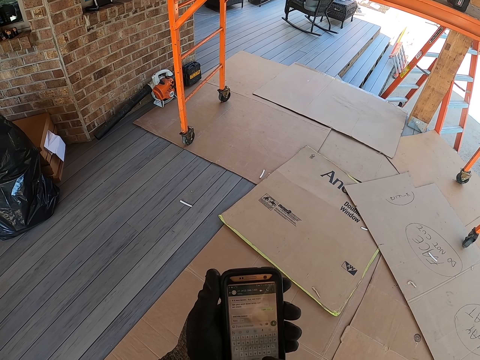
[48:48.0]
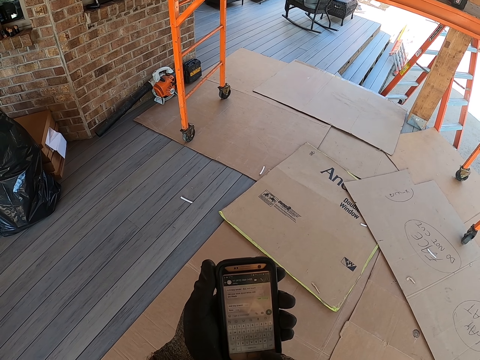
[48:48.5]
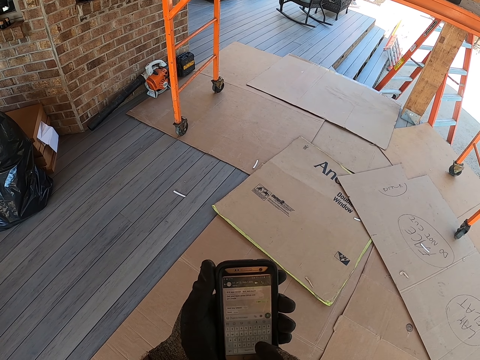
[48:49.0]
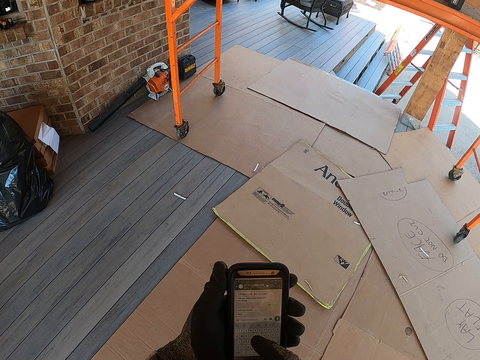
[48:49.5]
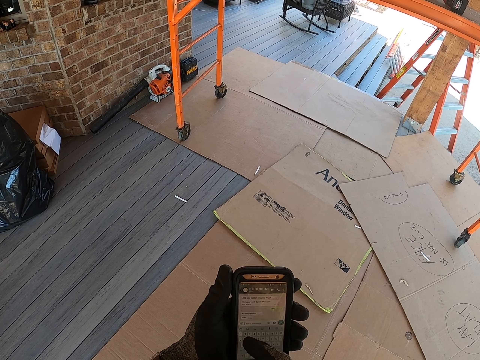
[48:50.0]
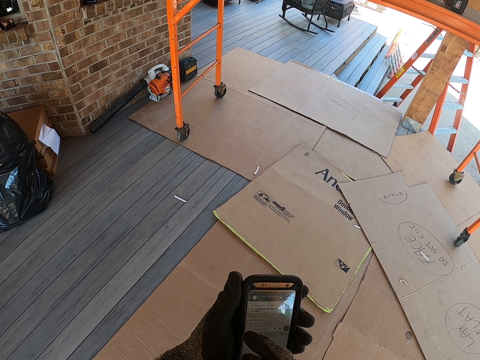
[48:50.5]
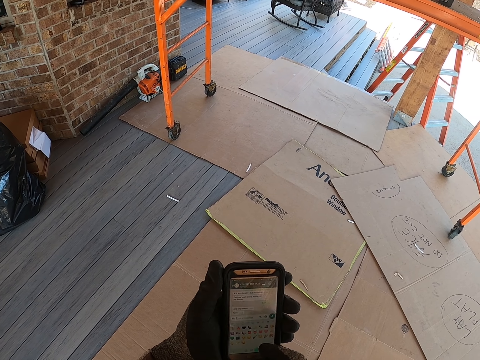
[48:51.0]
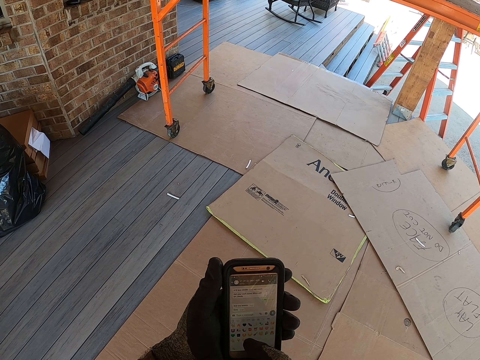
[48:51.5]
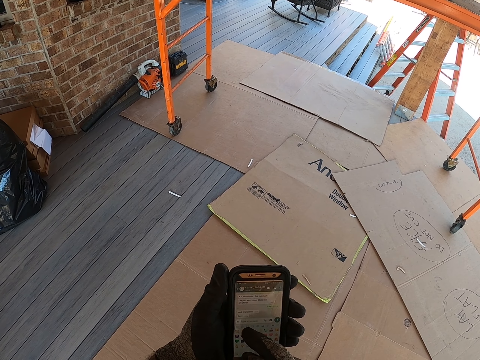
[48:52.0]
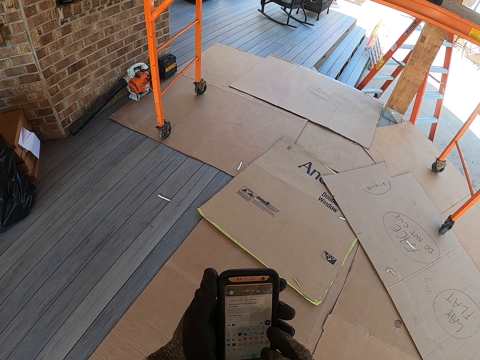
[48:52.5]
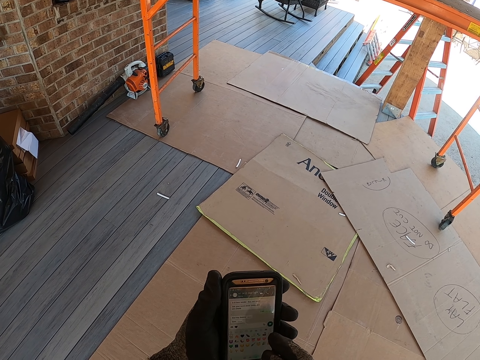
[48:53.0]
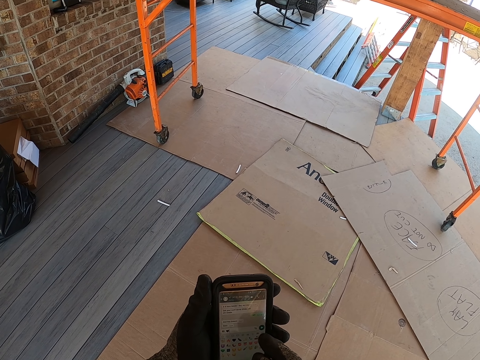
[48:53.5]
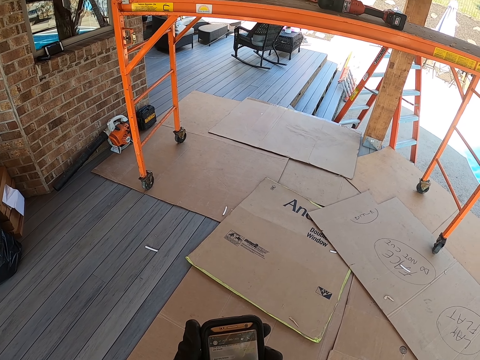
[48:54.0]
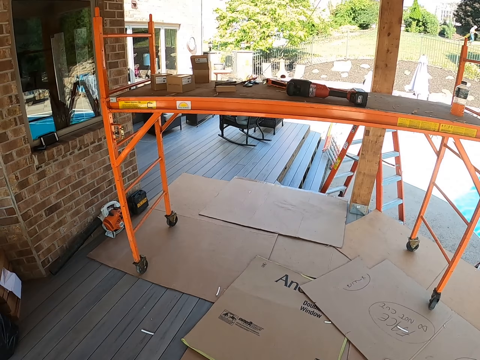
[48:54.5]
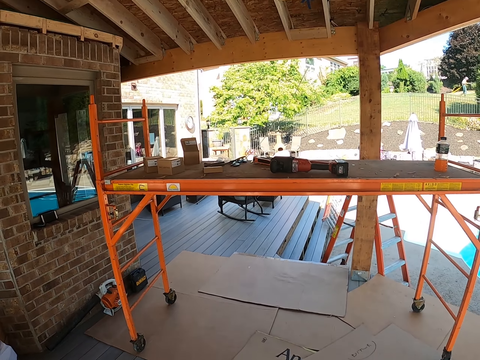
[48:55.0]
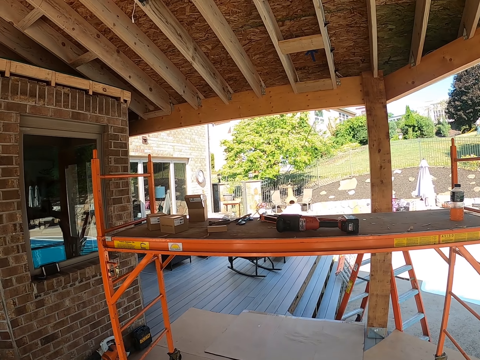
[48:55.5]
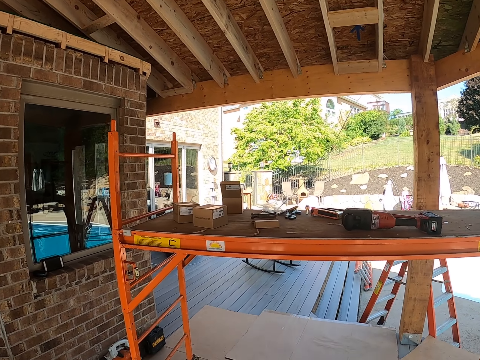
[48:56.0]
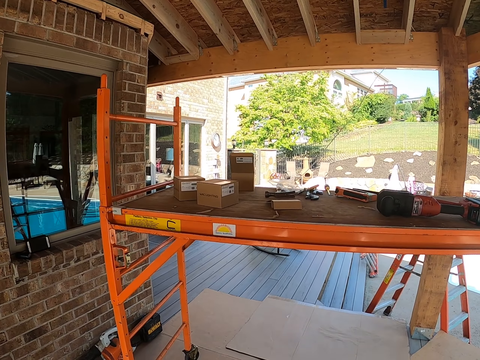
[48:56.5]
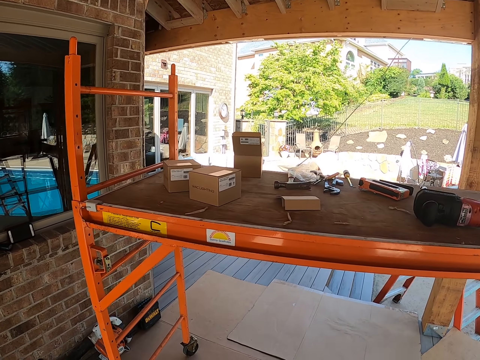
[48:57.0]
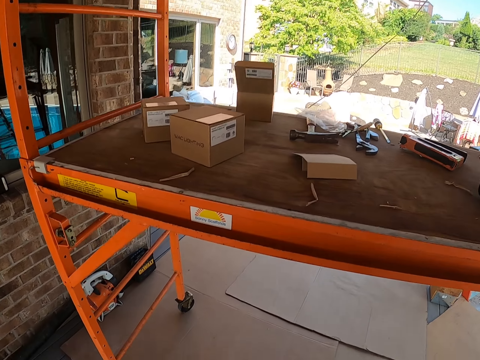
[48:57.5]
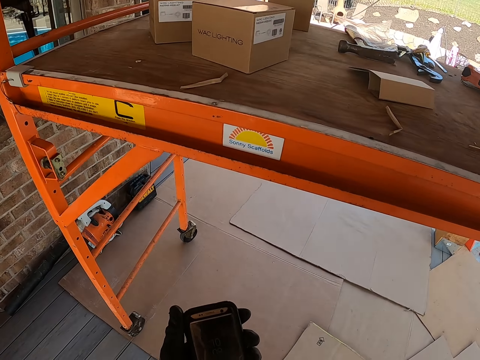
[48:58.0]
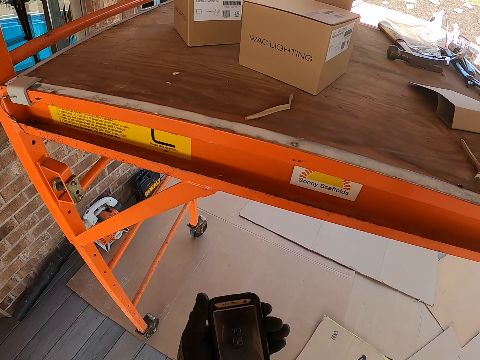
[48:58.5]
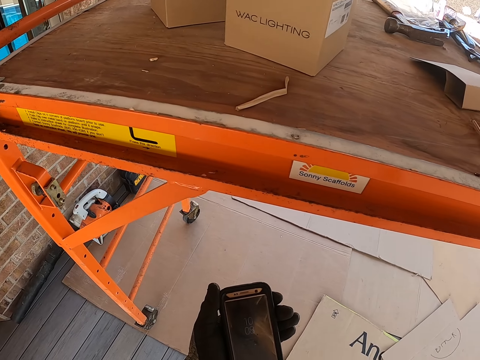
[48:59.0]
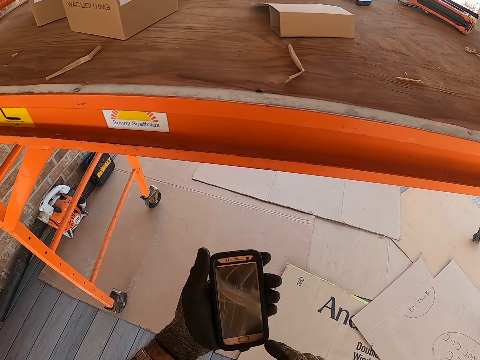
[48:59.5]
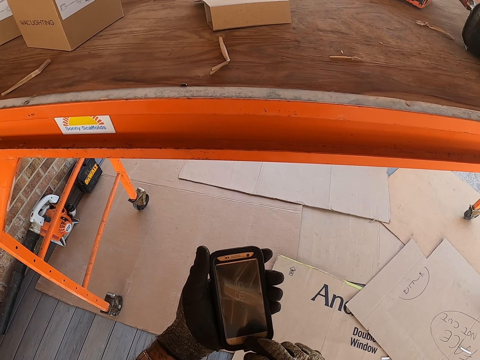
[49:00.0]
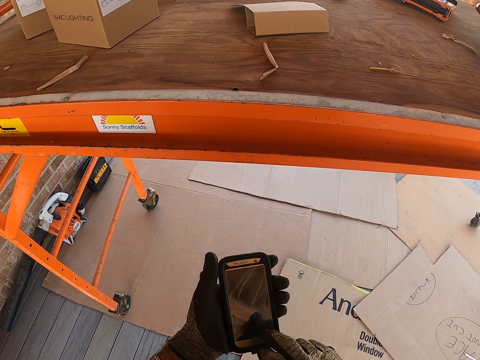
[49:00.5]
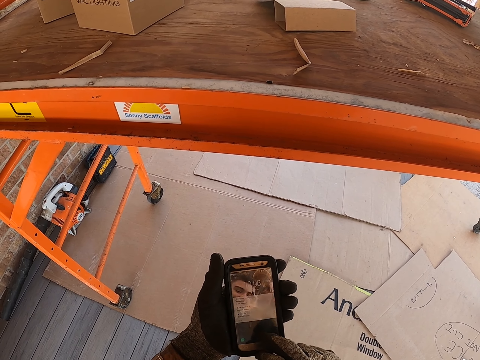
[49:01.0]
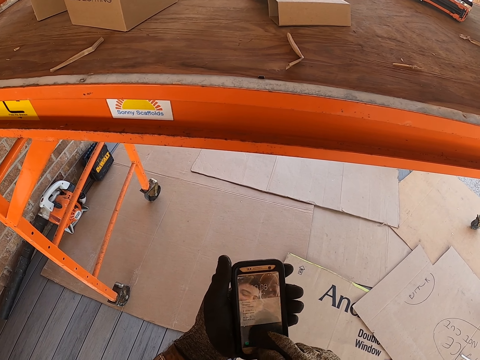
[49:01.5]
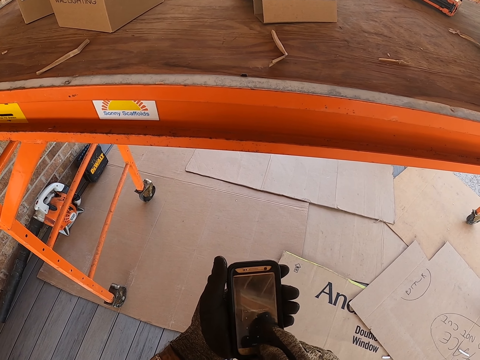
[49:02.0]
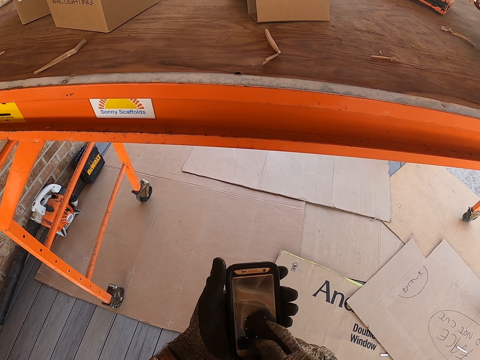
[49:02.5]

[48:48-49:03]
The camera wearer walks forward. They operate the phone.

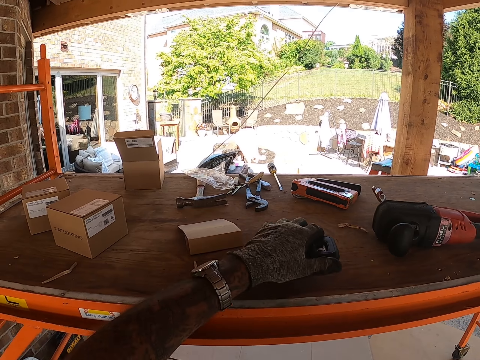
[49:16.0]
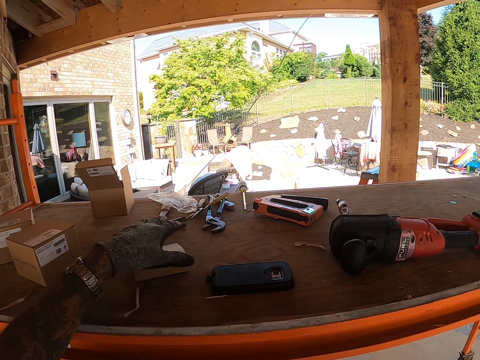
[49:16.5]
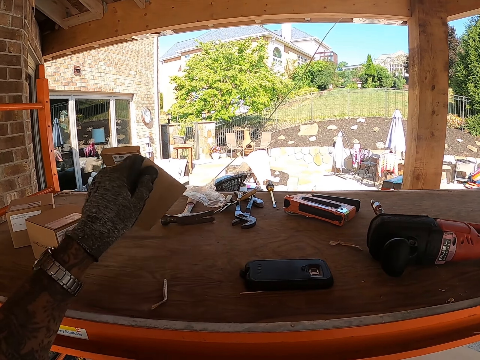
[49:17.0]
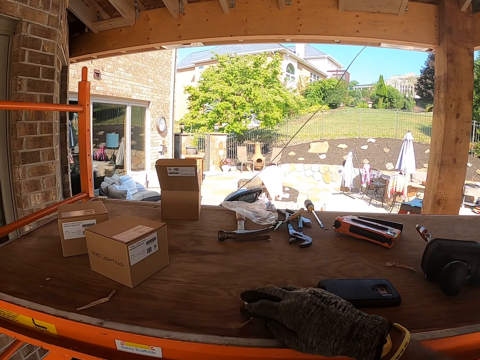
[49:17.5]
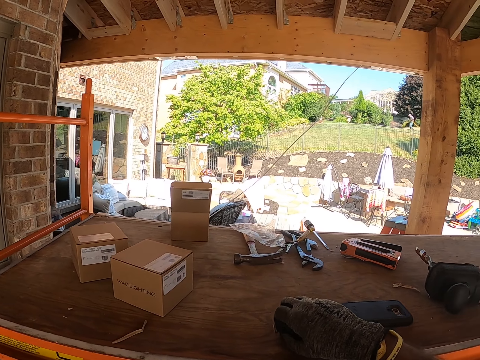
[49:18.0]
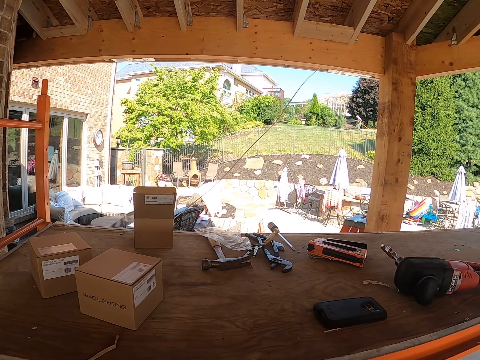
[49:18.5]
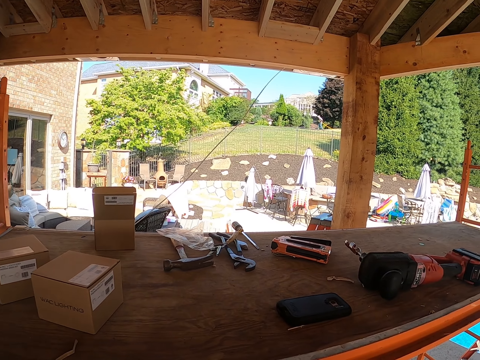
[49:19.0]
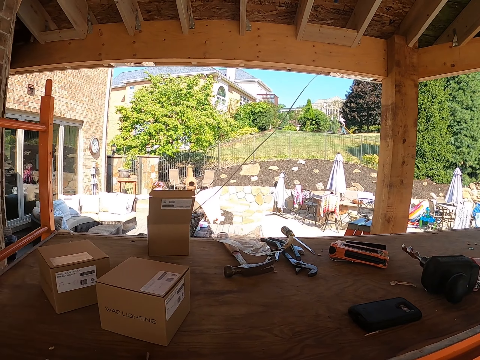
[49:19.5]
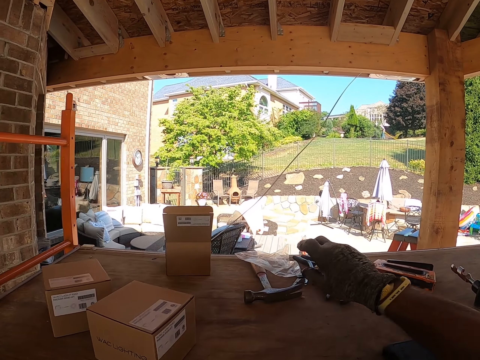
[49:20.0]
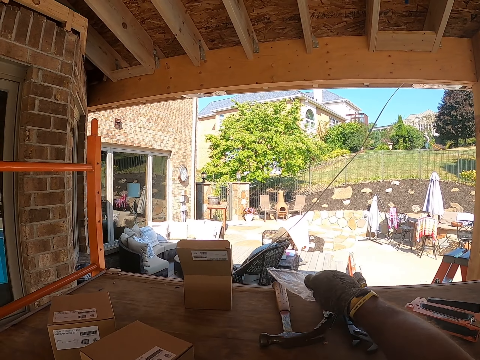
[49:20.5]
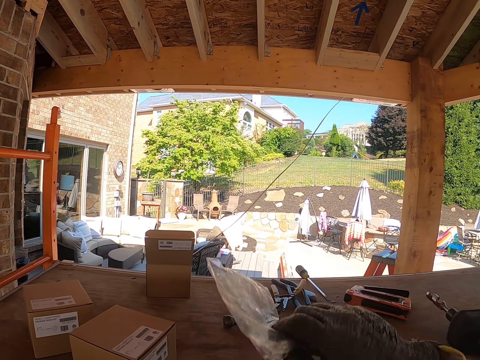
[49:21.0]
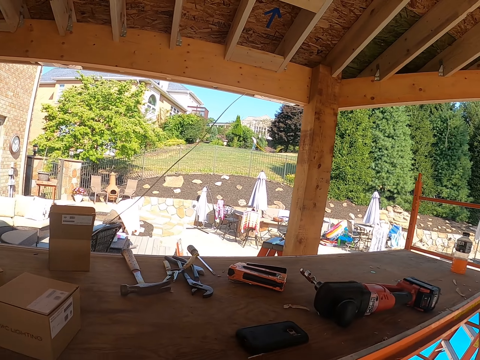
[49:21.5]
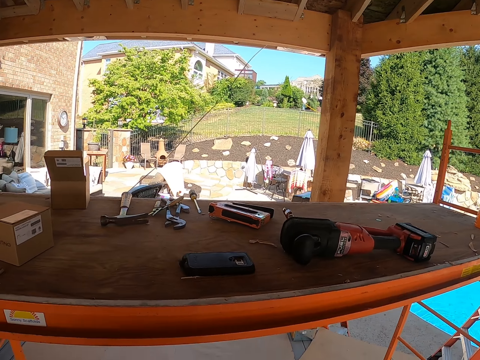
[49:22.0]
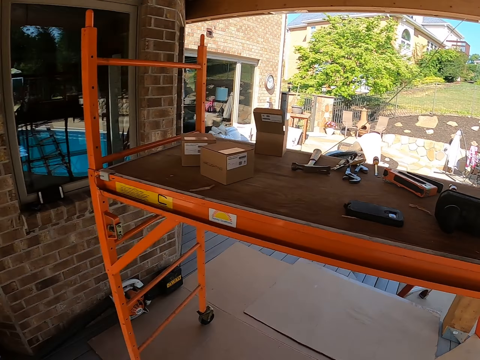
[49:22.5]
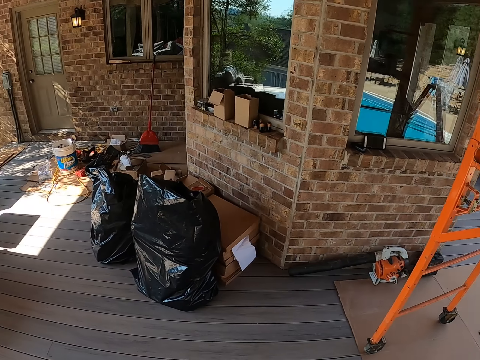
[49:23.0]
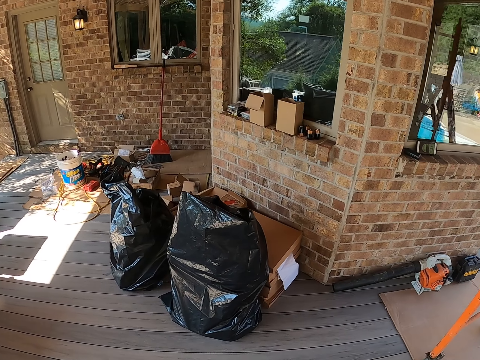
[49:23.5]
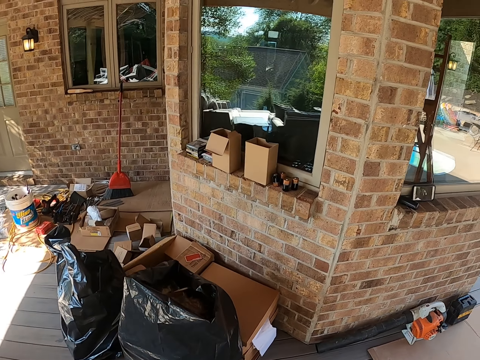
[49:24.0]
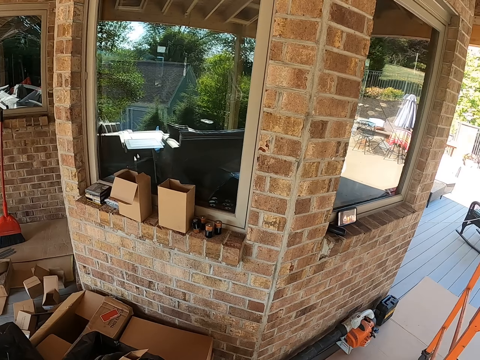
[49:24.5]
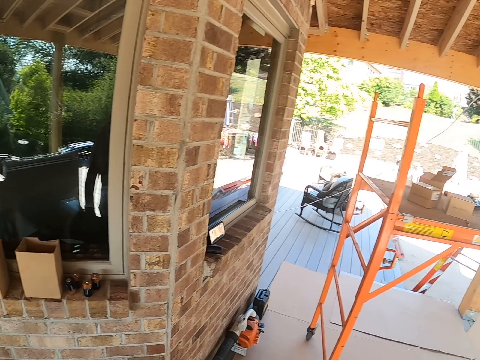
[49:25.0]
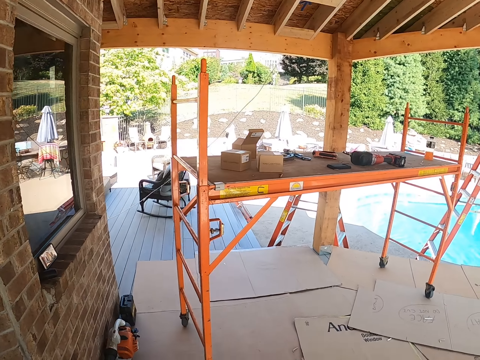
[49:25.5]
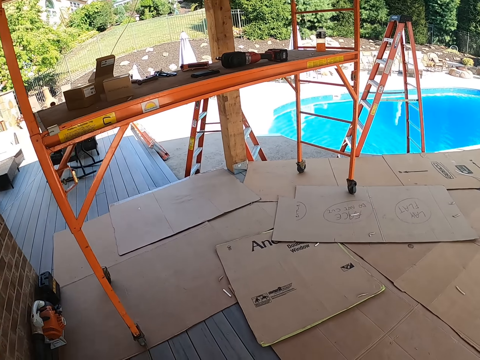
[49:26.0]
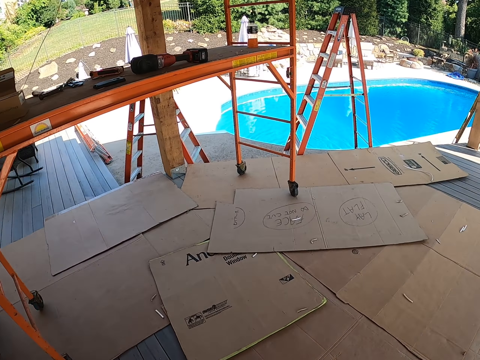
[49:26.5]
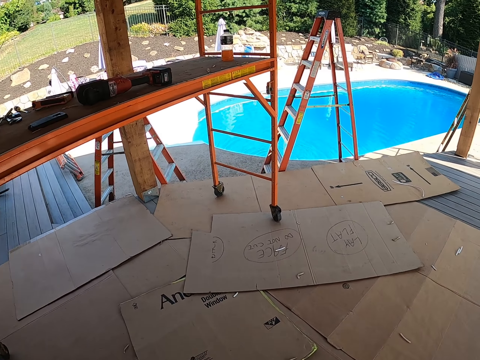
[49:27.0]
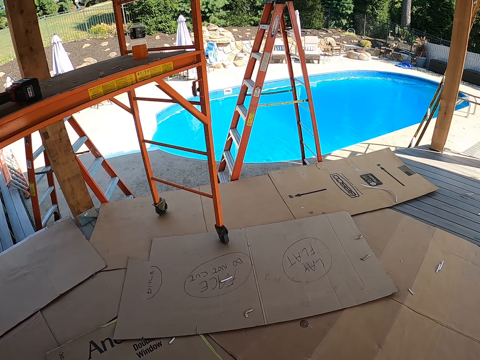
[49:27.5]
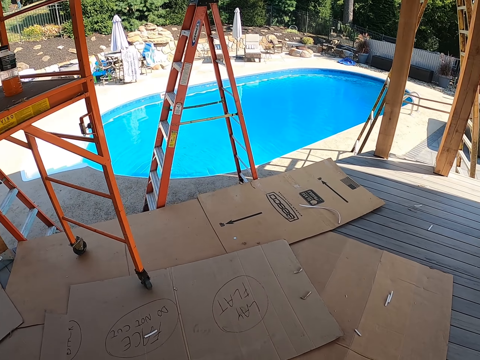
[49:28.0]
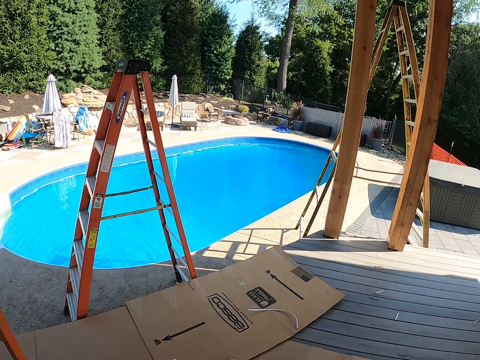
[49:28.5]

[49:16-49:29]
The camera wearer places the phone on the workbench. They pick up a piece of box. They pick up the piece of box again. They pick up a piece of wire. They pick up the nylon wrapping. They turn left, walk forward, turn back and walk forward.
